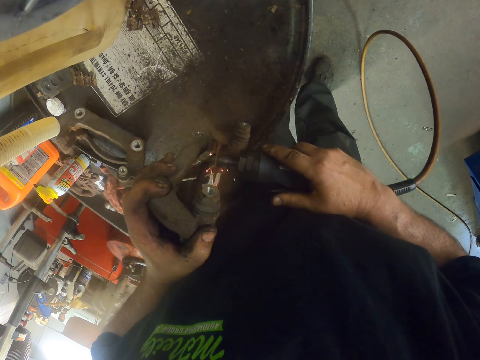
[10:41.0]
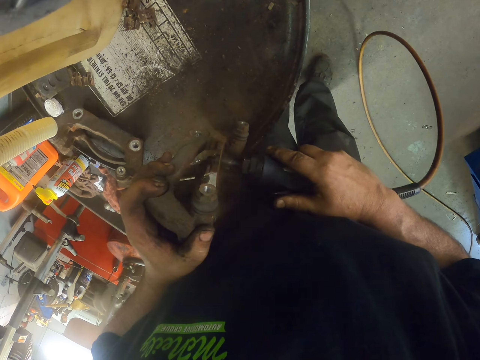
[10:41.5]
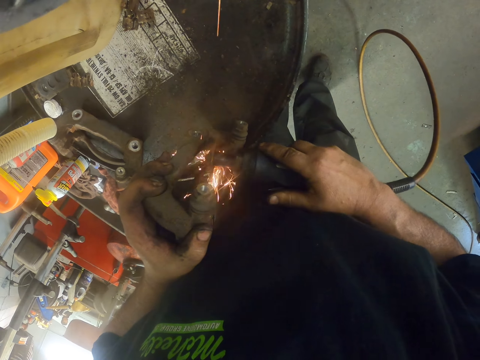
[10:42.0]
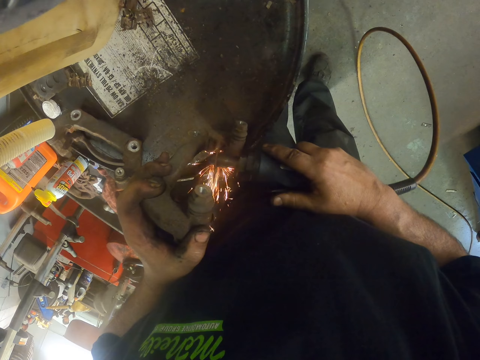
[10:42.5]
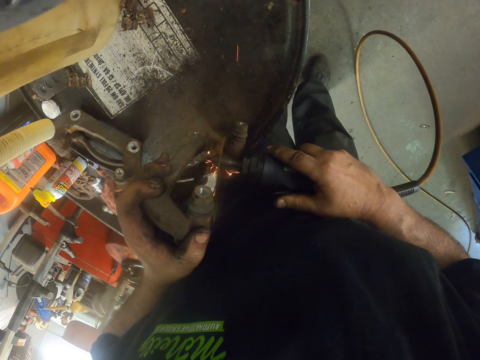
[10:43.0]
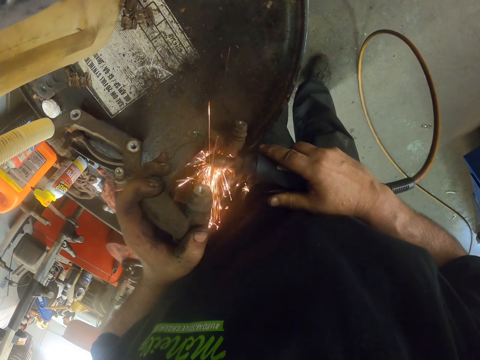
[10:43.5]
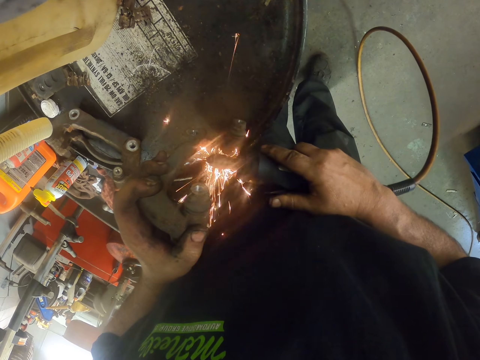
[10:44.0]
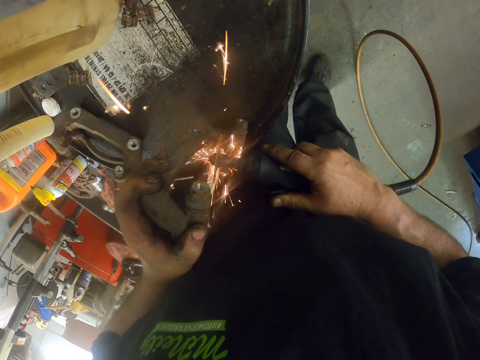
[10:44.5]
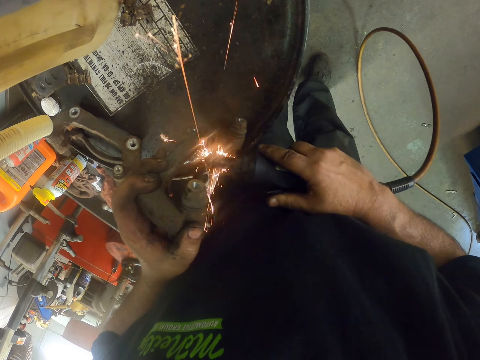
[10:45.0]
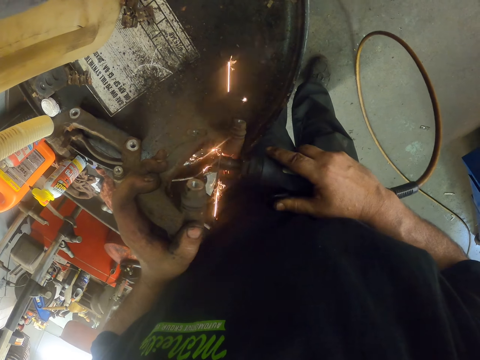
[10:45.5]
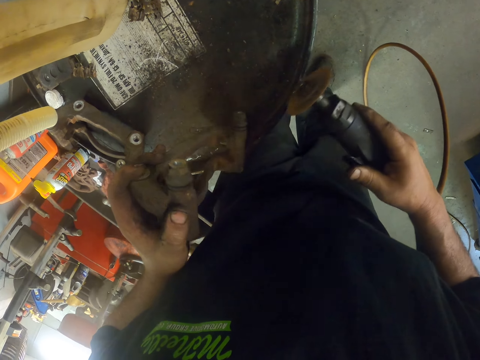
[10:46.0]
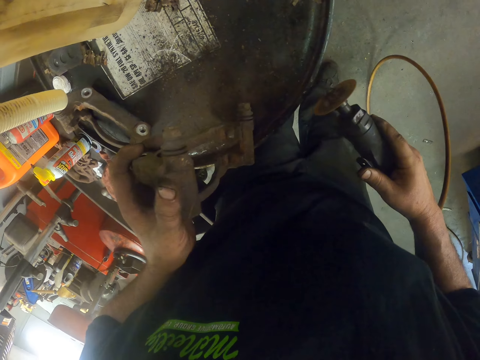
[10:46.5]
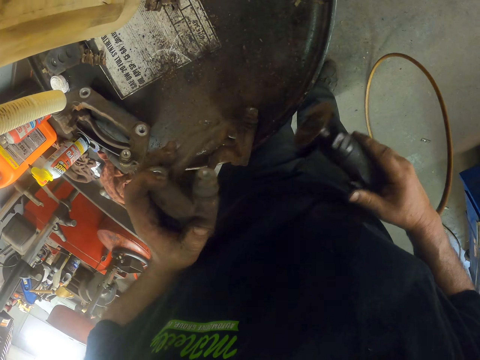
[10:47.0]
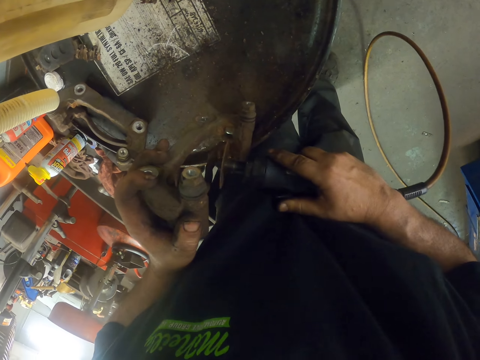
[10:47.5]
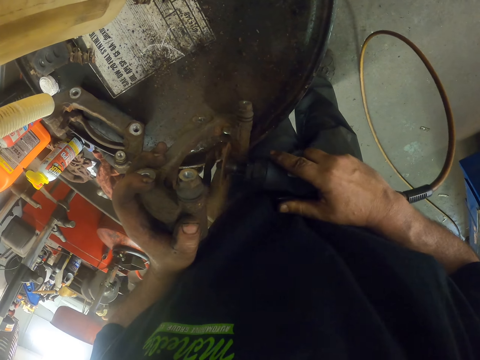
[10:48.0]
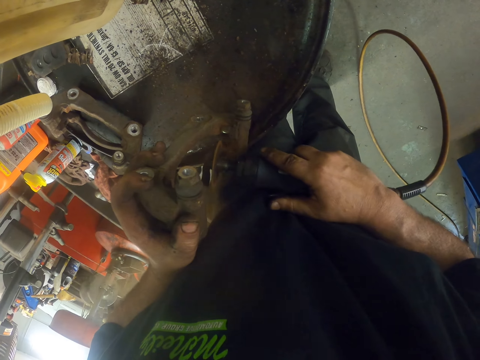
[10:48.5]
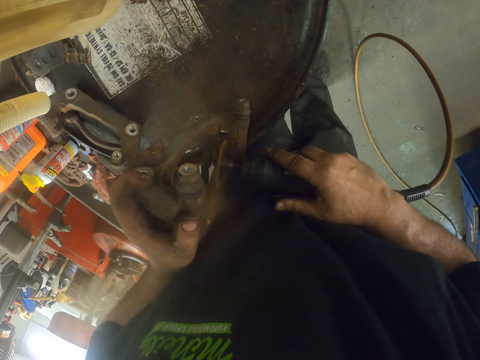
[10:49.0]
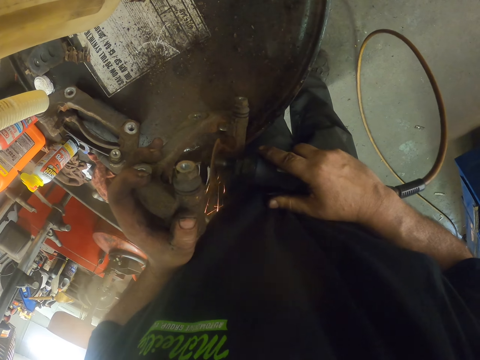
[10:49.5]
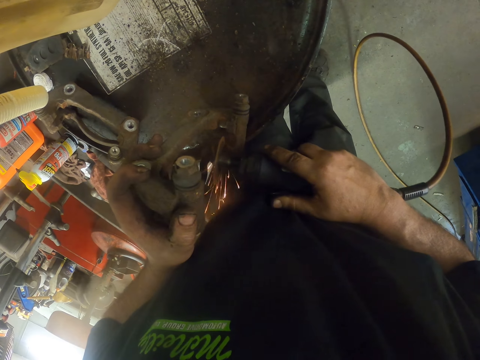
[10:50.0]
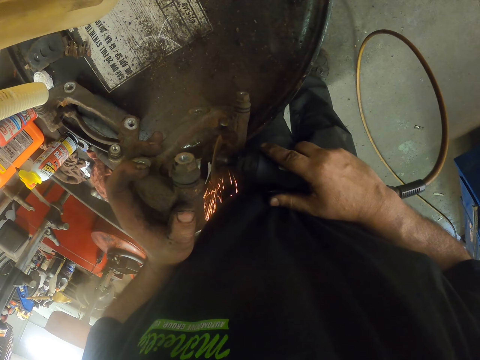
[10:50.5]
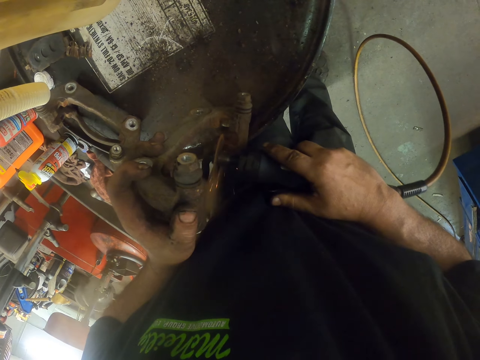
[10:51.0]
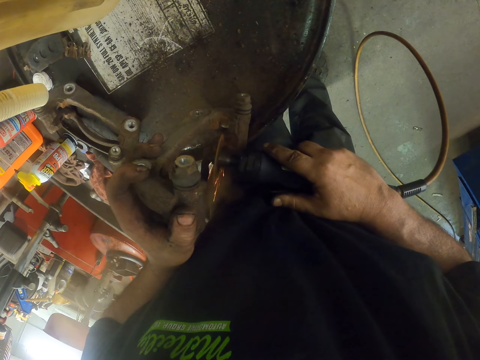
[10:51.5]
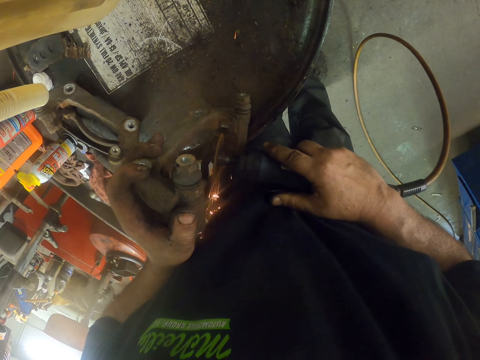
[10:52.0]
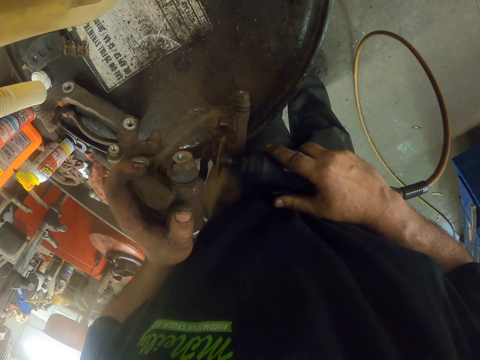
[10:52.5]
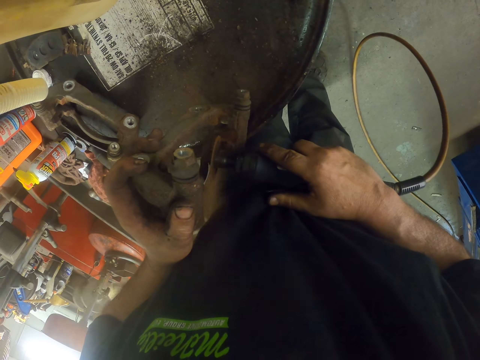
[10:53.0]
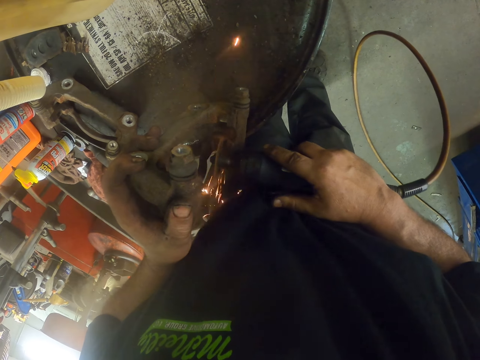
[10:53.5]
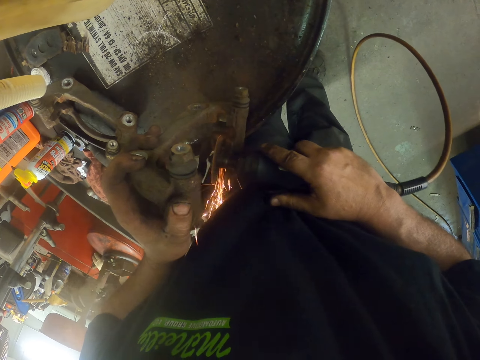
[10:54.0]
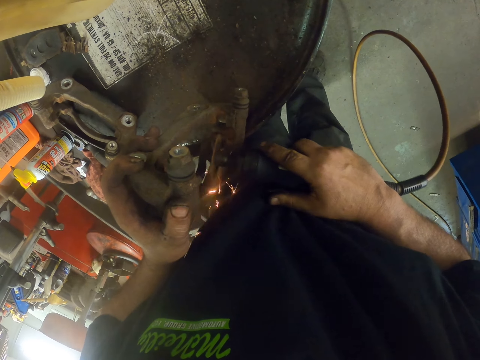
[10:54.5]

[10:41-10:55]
The camera wearer grinds steel. They hold a grinder. They grind the steel. They grind the steel again.

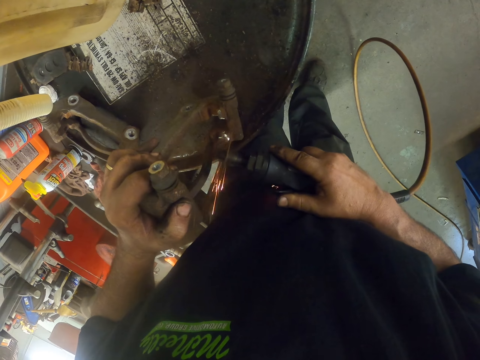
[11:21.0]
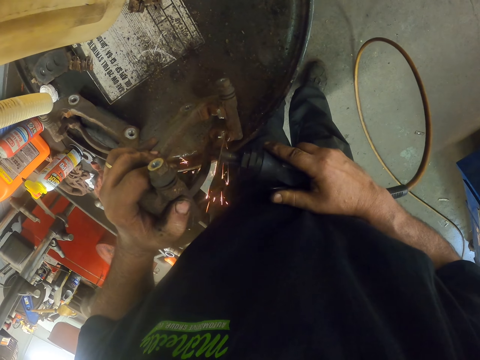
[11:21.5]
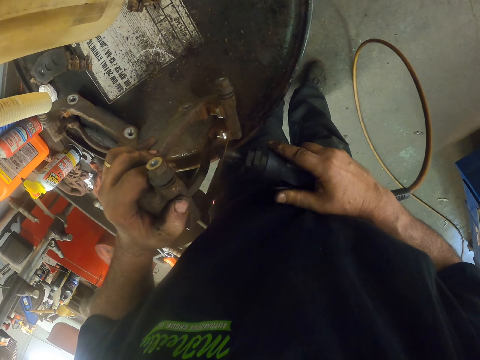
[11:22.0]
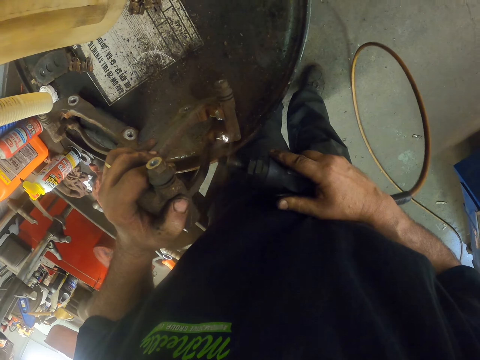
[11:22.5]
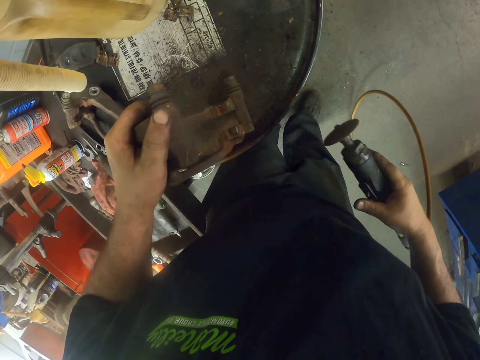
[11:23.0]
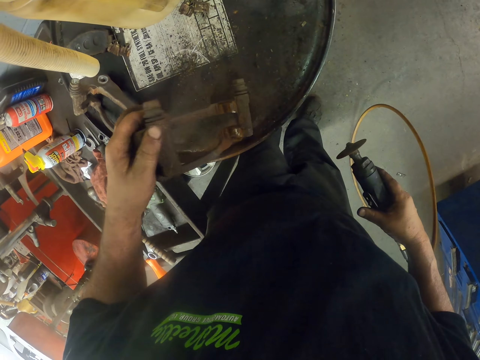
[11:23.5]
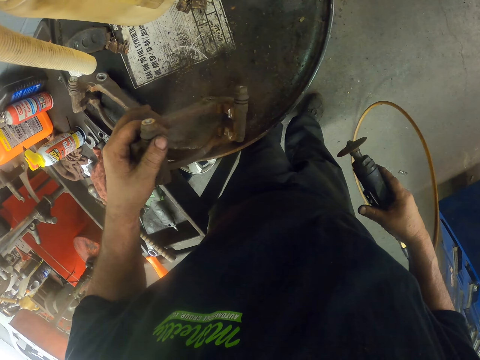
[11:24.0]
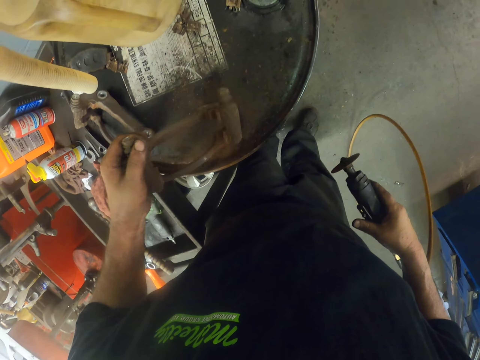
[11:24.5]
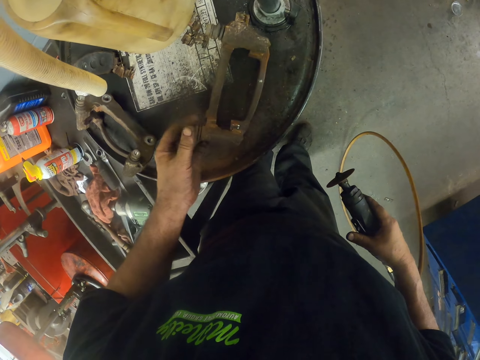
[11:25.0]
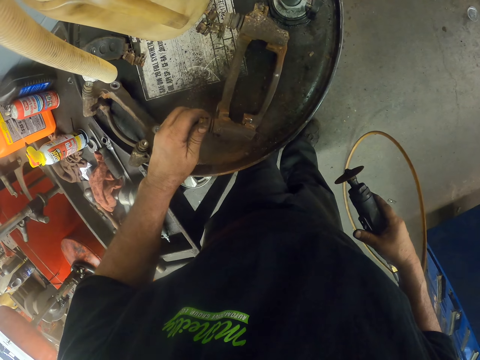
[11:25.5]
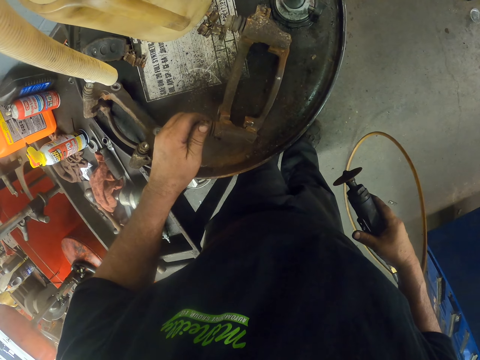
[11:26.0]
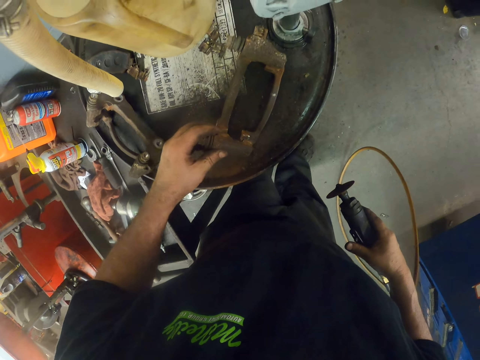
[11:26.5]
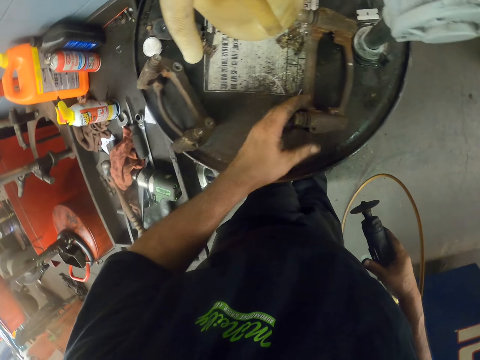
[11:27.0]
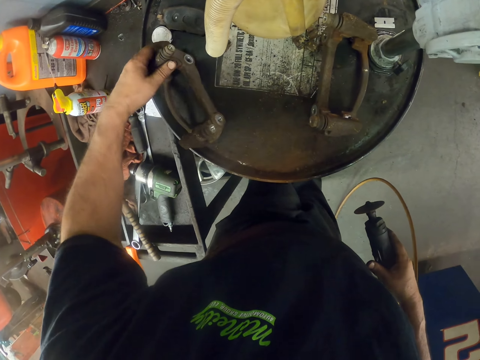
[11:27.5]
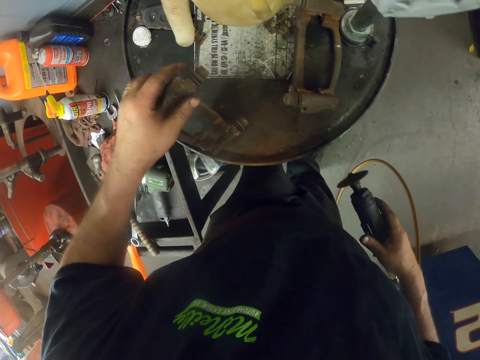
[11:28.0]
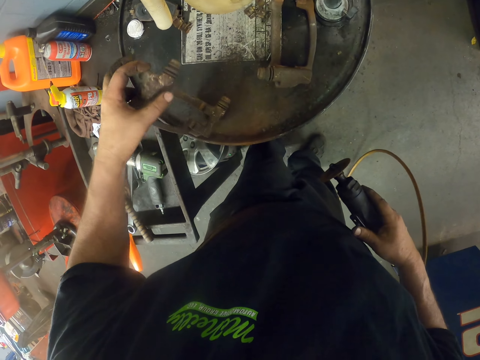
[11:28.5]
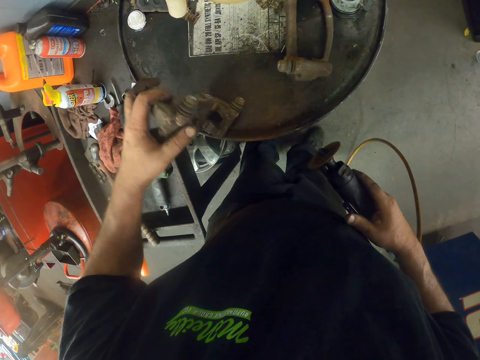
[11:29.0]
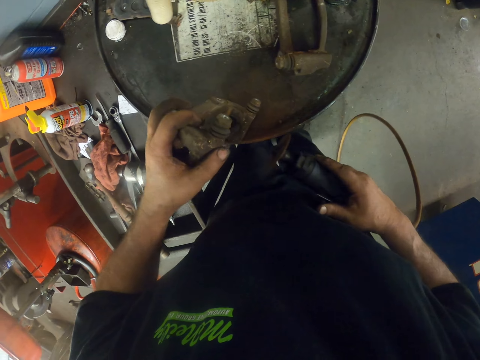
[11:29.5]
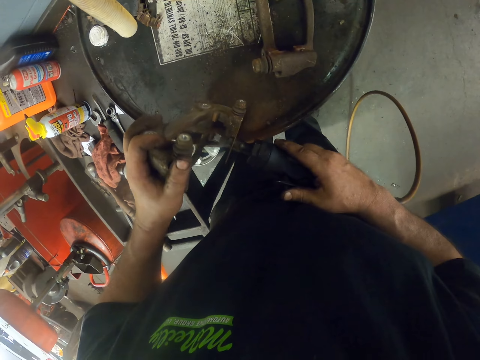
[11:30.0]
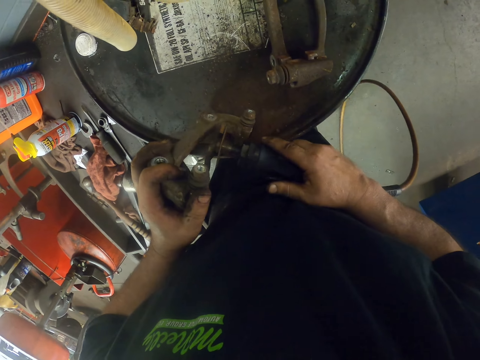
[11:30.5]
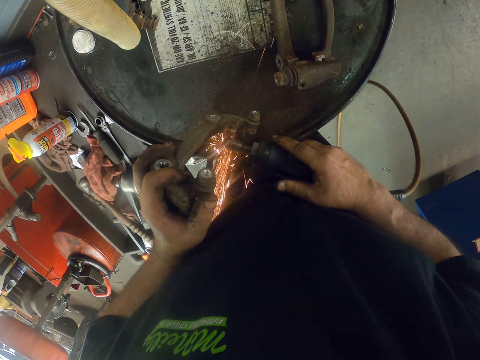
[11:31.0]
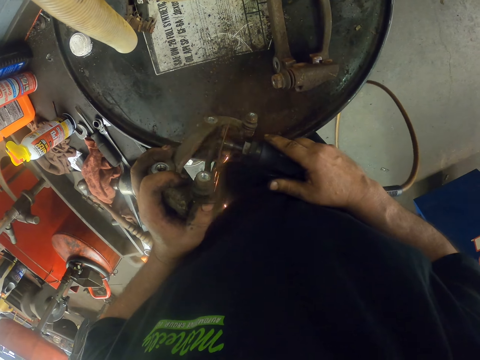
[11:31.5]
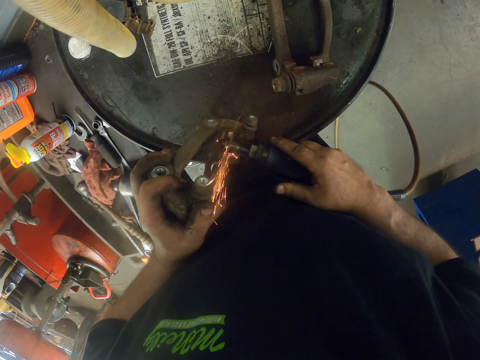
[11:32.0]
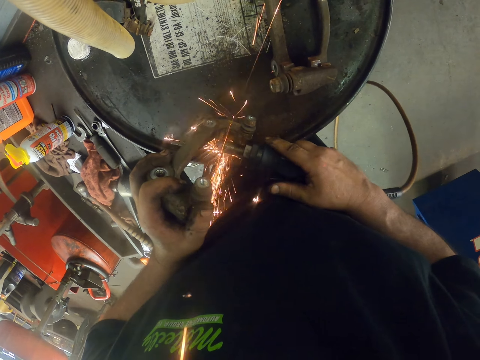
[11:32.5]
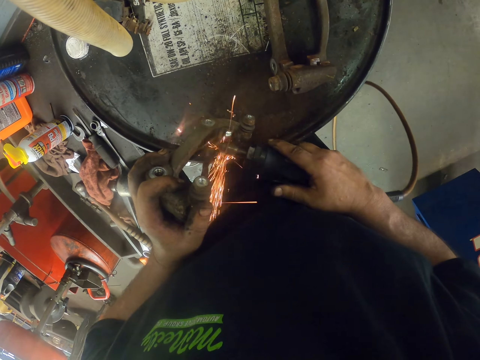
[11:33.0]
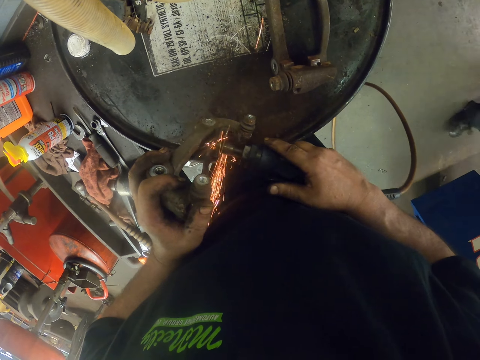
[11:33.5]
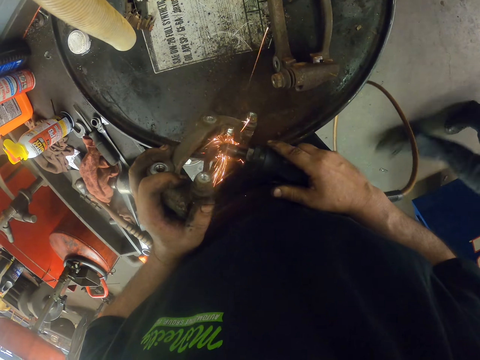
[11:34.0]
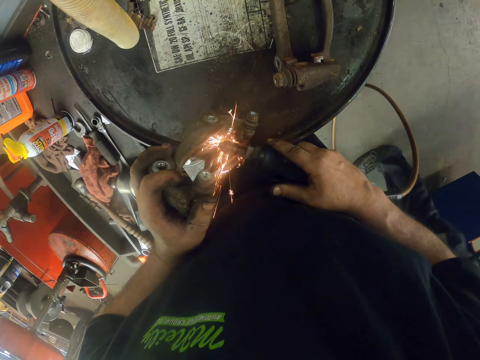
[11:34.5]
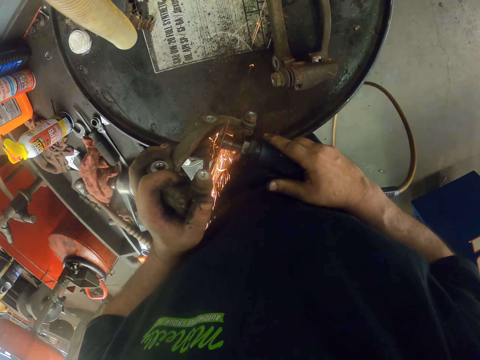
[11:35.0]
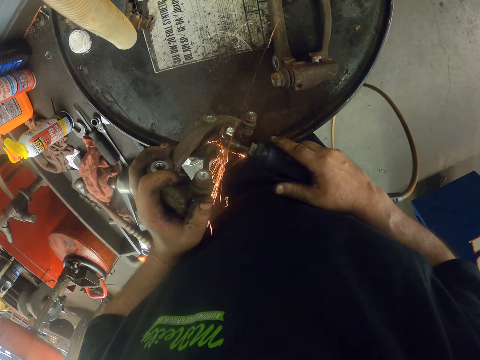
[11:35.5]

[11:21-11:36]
The camera wearer checks the metal. They move the metal on the drum. They pick the metal on the drum. They weld the metal with an air cut-off tool.
